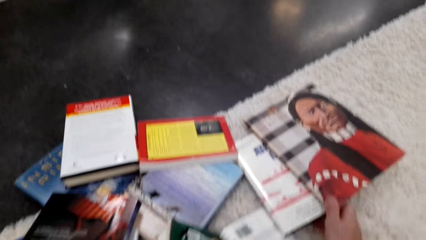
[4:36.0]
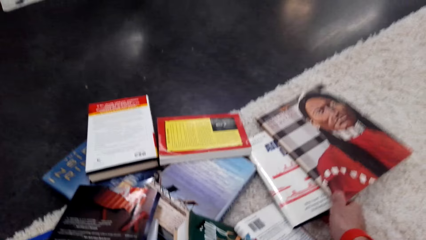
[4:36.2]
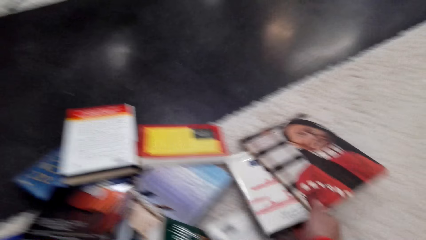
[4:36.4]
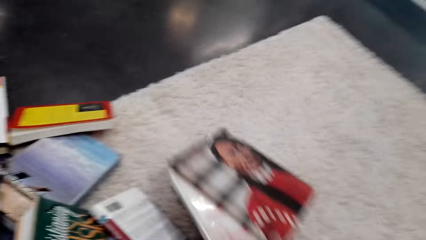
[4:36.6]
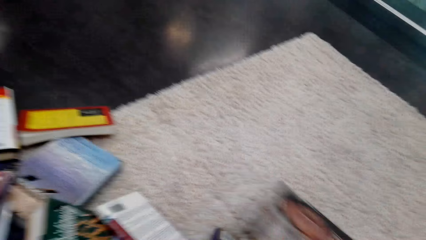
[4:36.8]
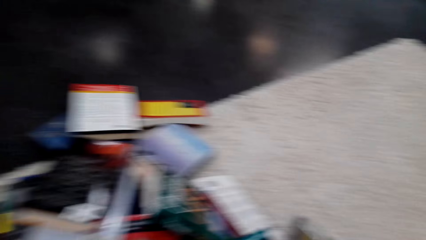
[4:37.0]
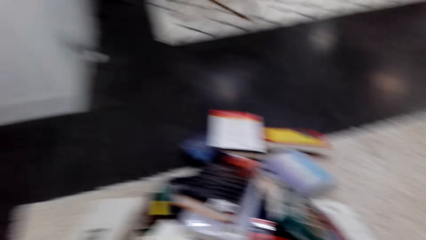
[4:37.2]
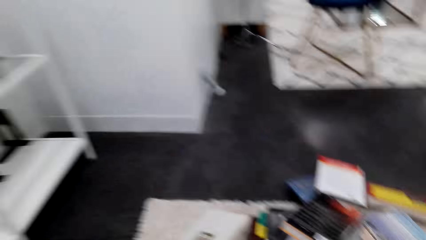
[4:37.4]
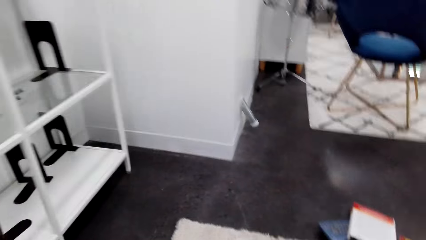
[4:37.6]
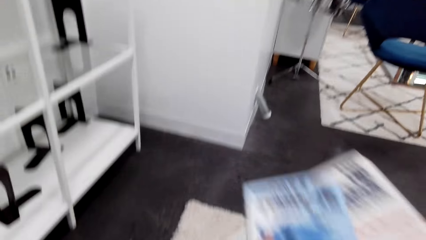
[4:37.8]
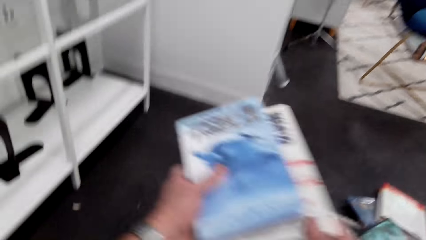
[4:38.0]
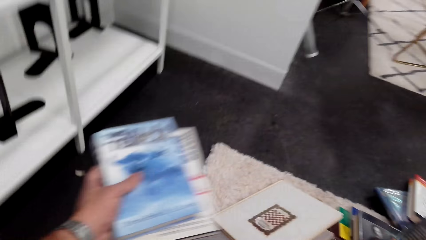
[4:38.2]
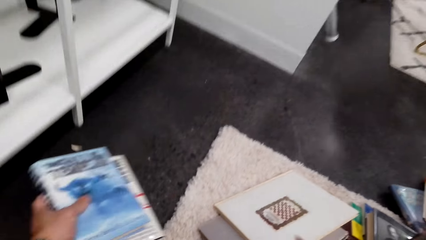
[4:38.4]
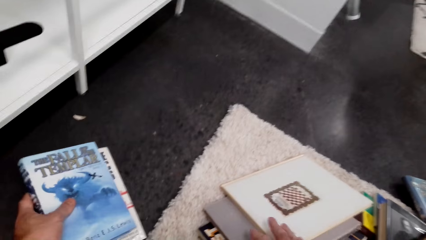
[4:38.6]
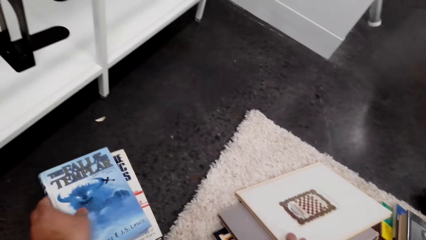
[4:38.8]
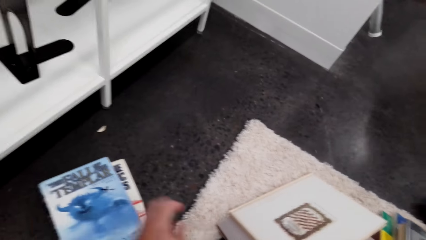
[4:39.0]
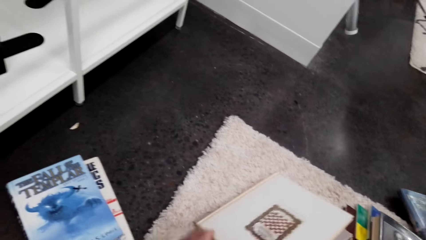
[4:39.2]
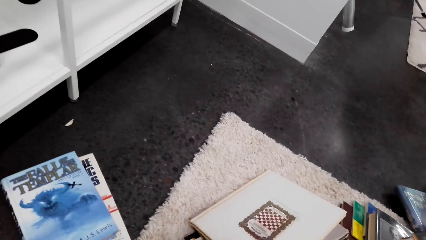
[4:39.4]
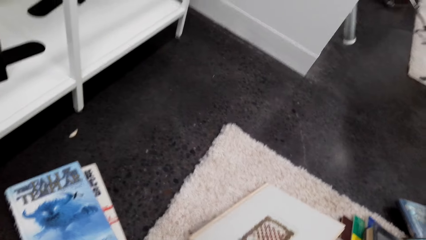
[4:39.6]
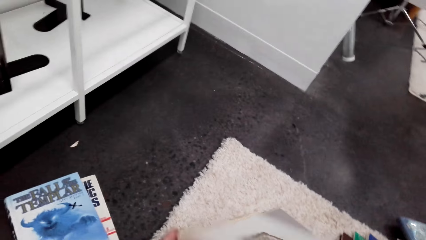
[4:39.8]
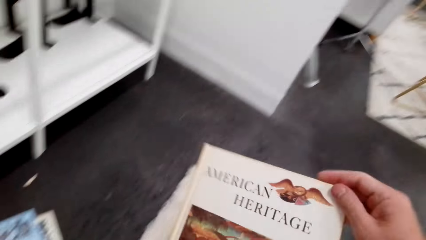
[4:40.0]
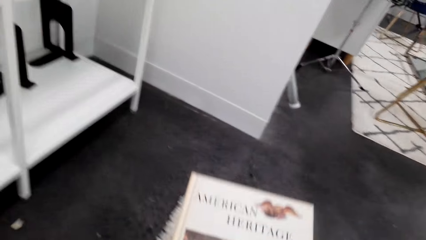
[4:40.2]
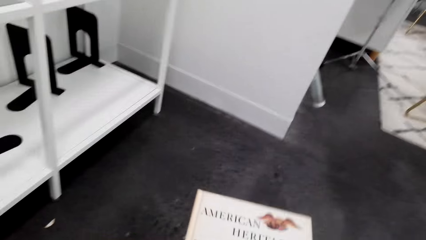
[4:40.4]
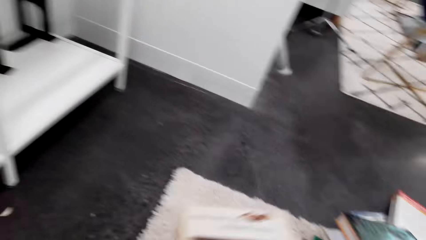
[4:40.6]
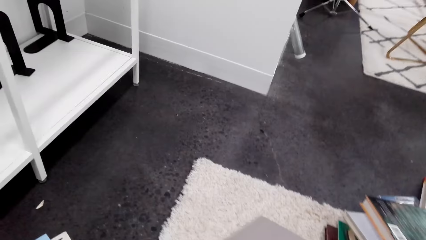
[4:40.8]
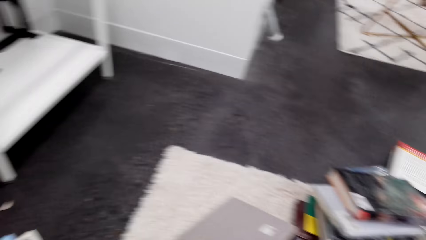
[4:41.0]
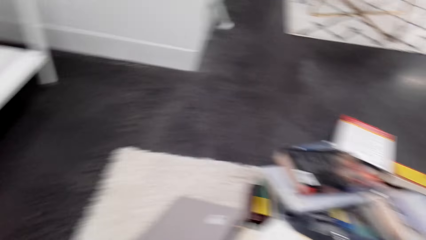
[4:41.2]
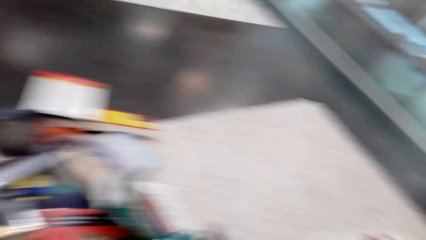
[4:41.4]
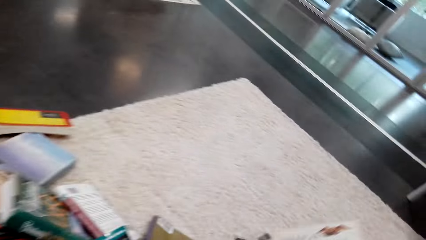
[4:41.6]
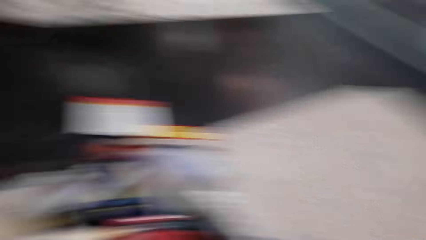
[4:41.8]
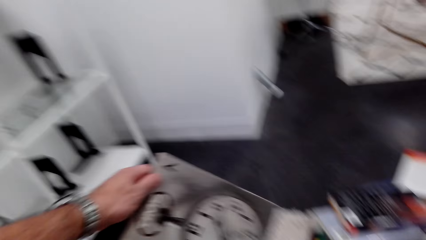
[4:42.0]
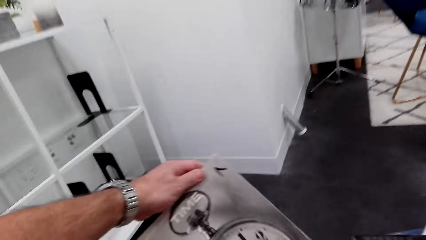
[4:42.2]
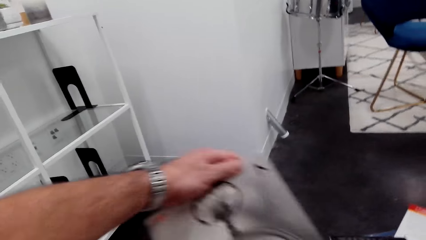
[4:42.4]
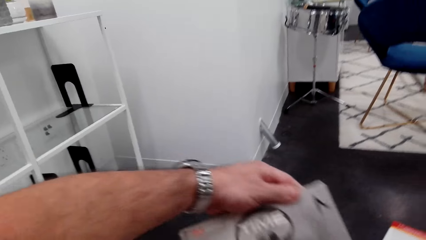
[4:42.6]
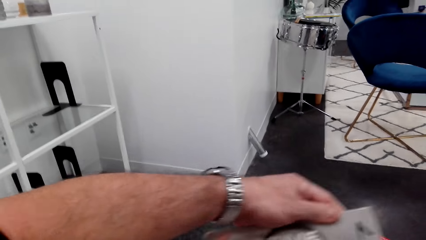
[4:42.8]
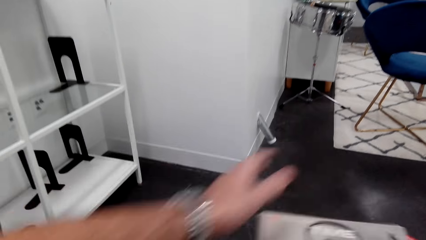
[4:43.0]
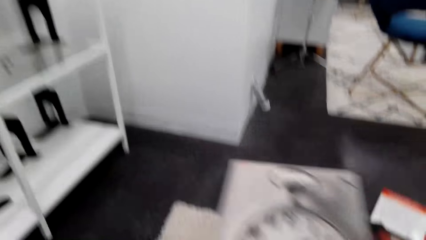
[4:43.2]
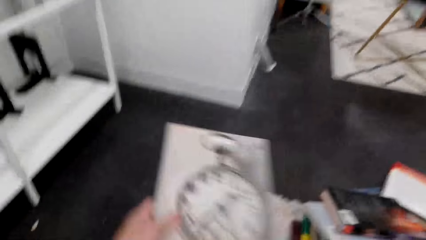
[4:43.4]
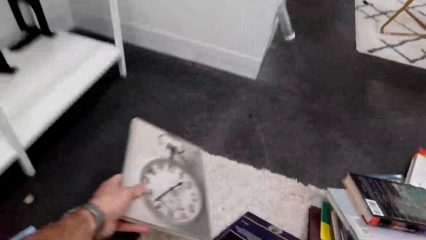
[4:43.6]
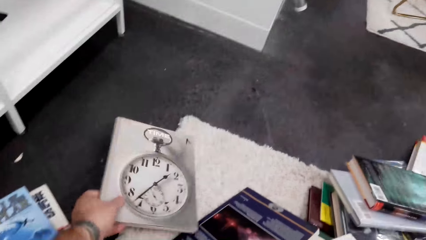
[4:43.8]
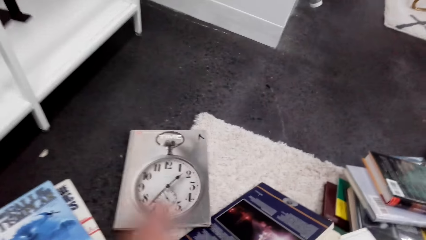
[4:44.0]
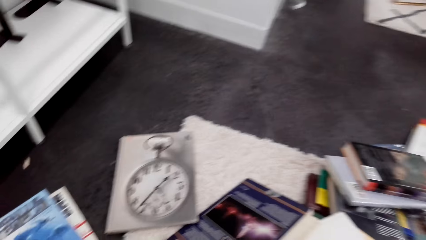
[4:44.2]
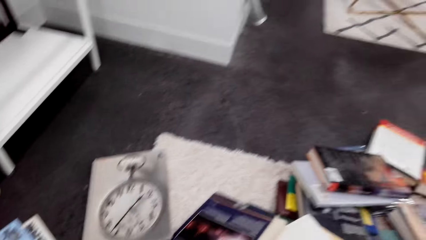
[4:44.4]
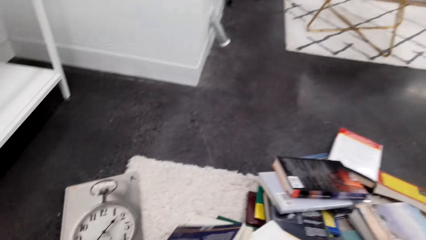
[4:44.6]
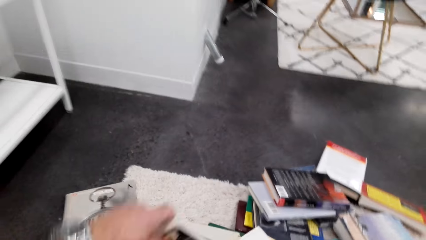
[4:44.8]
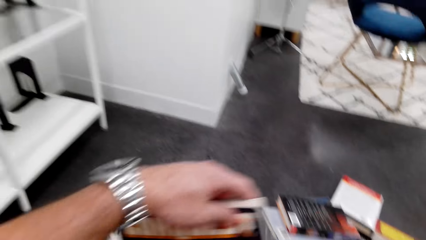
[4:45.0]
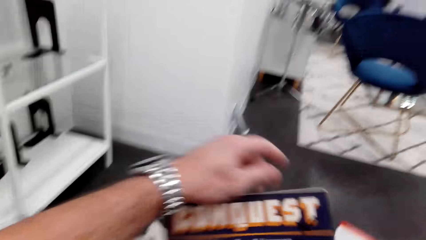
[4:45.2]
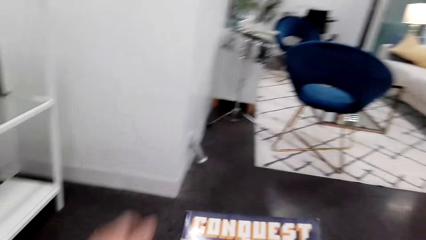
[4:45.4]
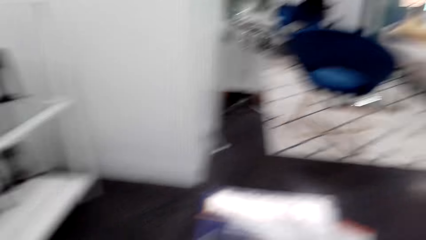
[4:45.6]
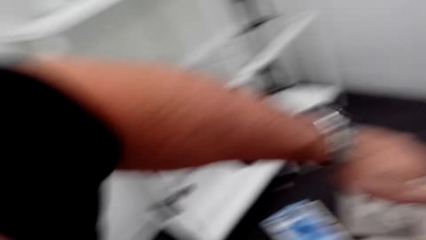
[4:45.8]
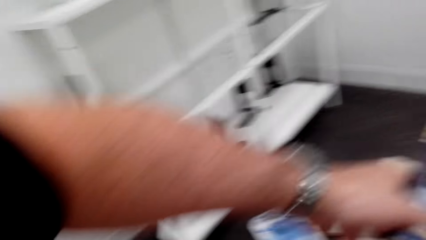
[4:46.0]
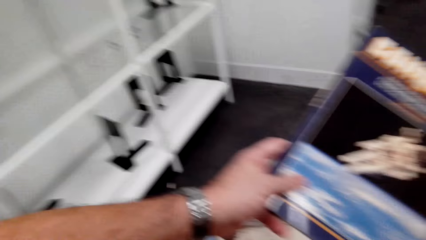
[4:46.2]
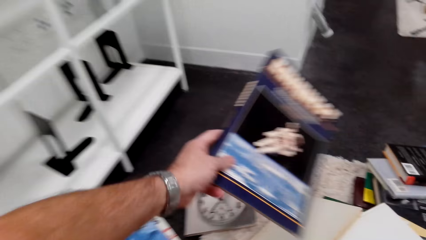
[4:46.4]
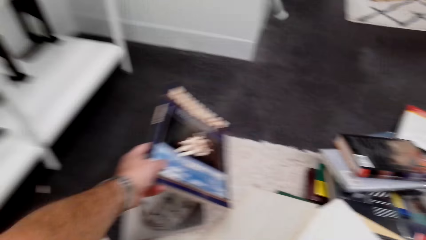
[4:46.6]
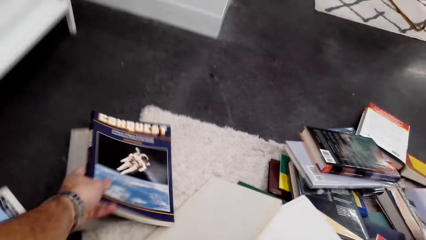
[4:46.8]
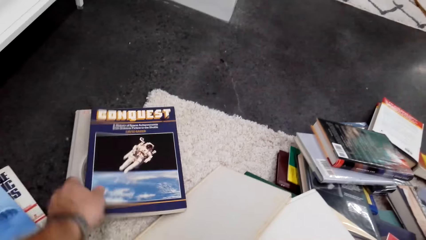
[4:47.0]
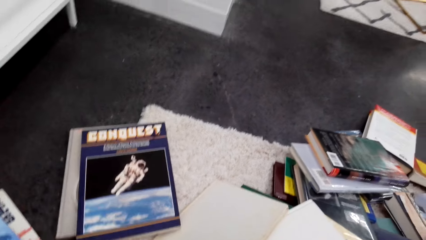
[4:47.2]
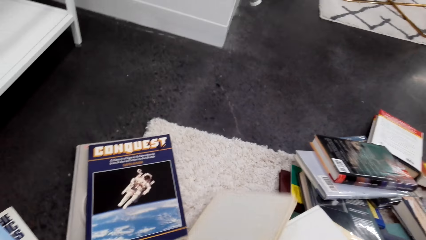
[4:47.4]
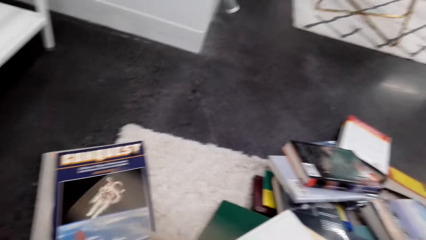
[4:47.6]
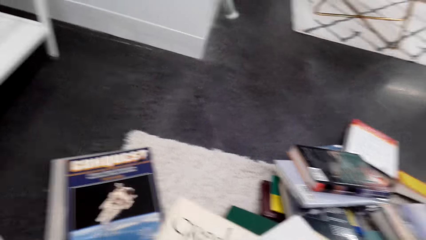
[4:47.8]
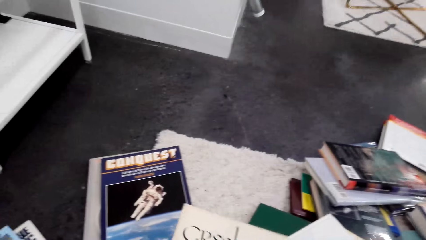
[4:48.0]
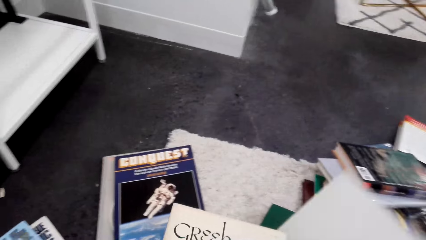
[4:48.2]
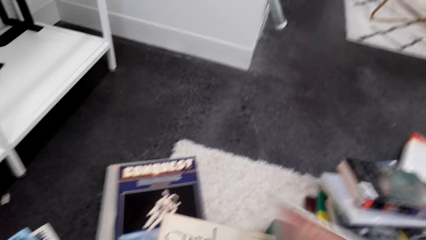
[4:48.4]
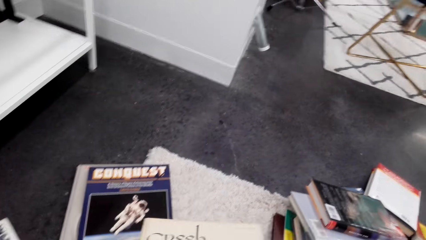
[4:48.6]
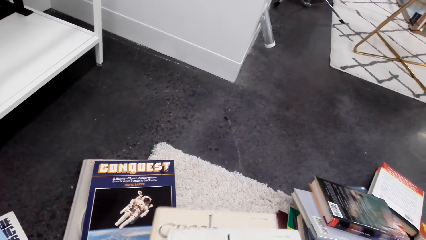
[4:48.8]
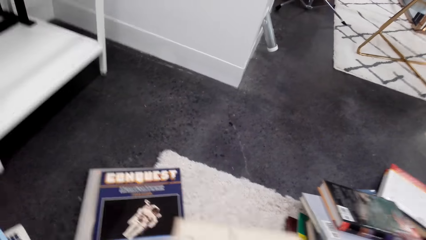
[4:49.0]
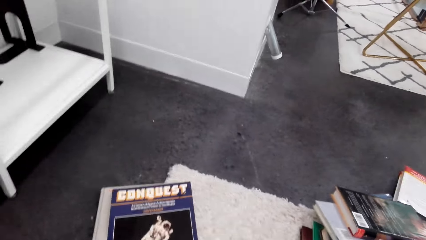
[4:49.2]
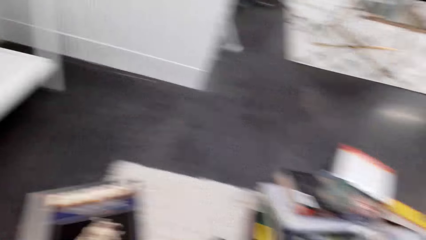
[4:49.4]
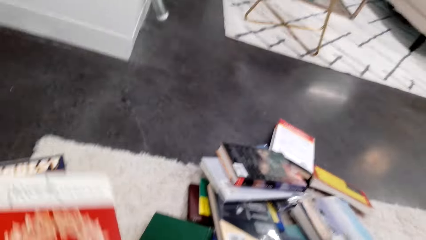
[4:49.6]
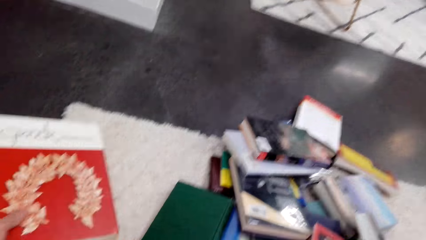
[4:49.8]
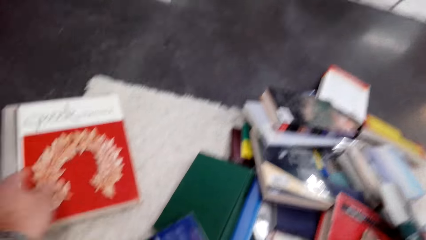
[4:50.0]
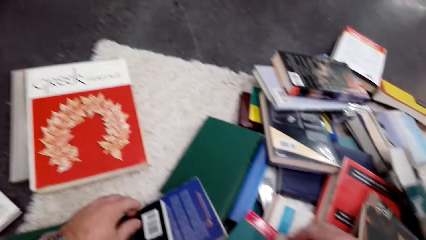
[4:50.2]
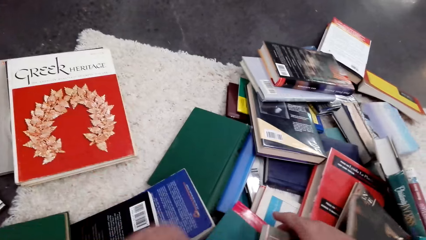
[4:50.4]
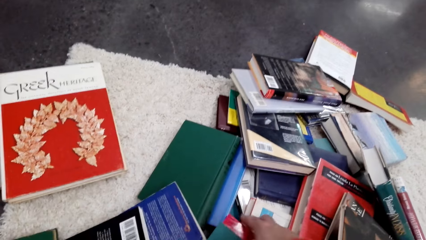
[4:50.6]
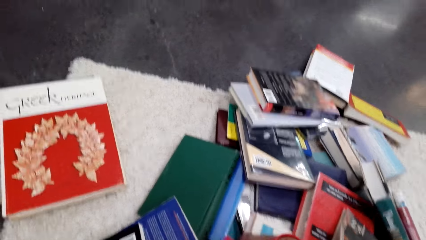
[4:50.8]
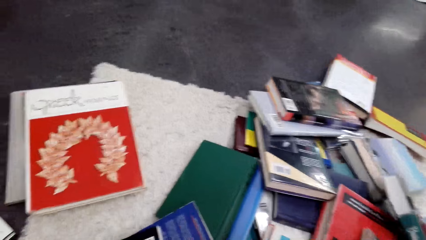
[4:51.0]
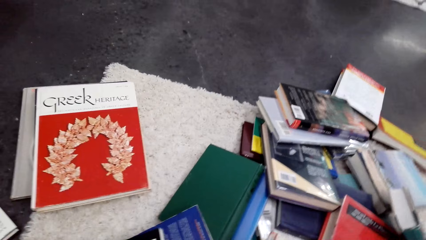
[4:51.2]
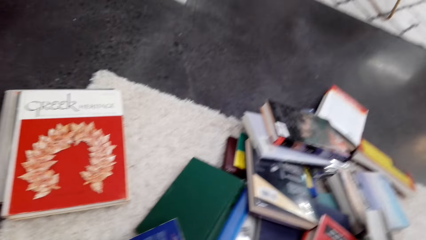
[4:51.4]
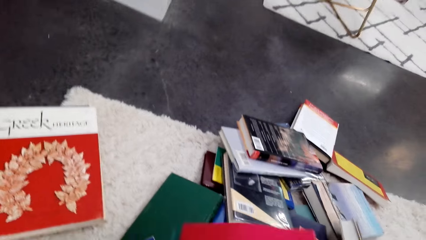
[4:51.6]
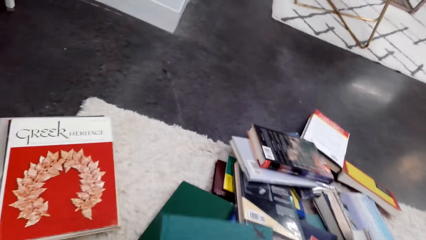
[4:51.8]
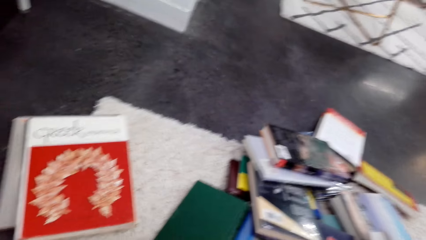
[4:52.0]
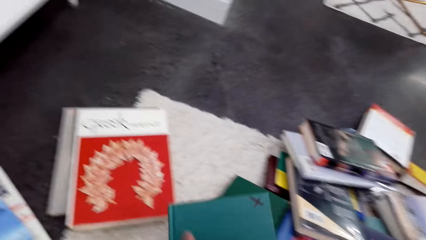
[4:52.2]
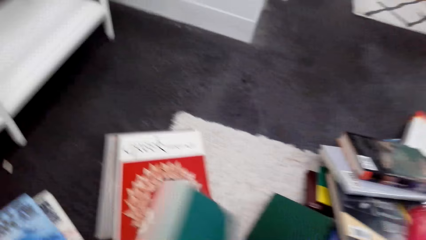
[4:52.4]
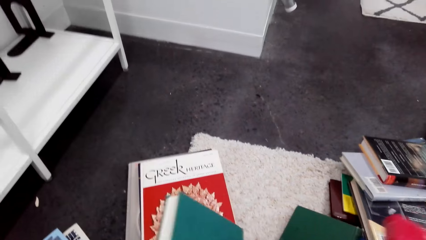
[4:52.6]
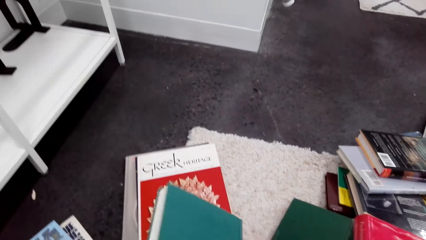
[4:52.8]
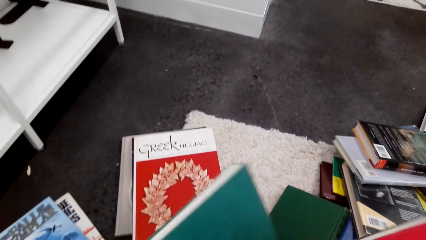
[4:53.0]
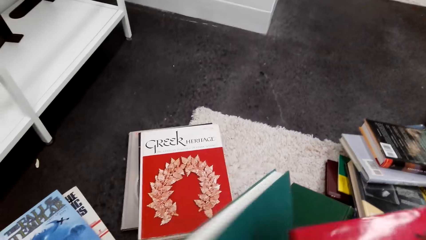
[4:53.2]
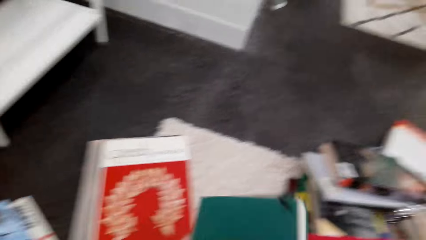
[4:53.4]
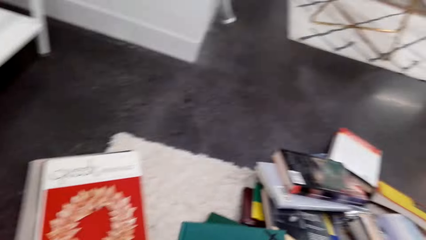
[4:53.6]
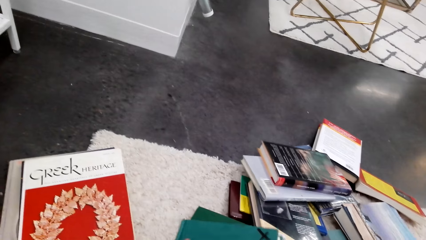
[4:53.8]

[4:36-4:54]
The camera wearer puts the books on the floor. They pick up a book. They look aside. They lift the book and put the book on the floor. They pick up a book. They put the book on top of another book. They lift the books. They put a book on top of another book. They lift the books.
